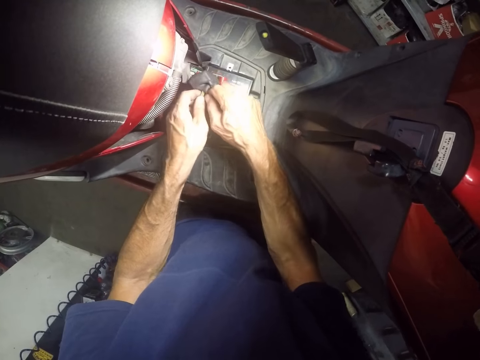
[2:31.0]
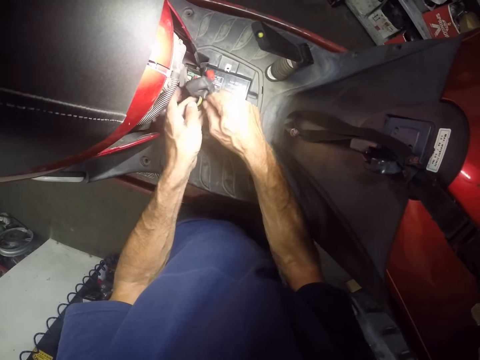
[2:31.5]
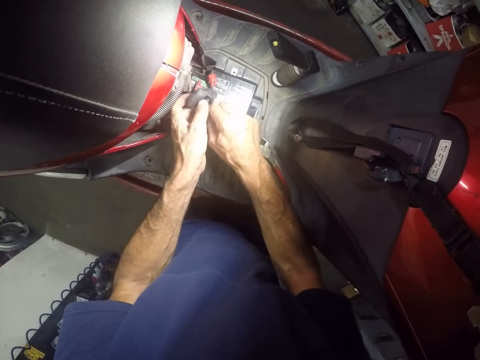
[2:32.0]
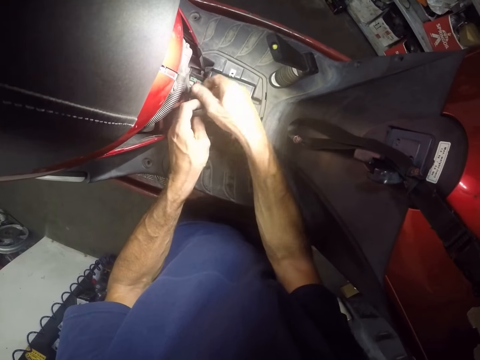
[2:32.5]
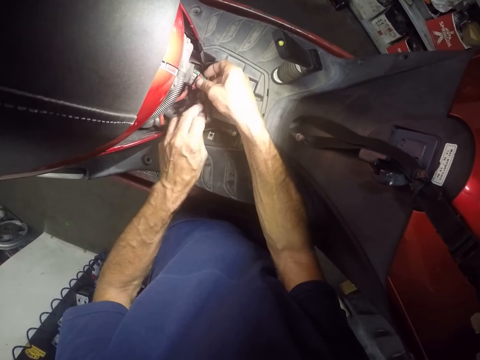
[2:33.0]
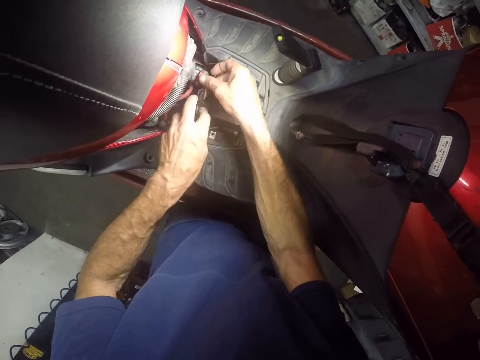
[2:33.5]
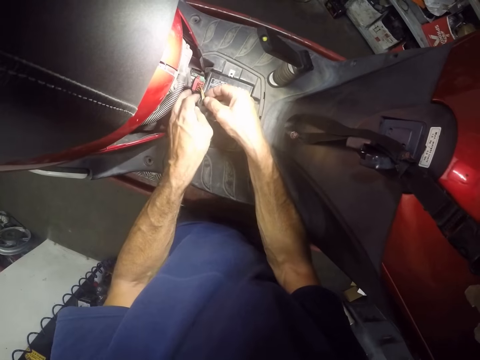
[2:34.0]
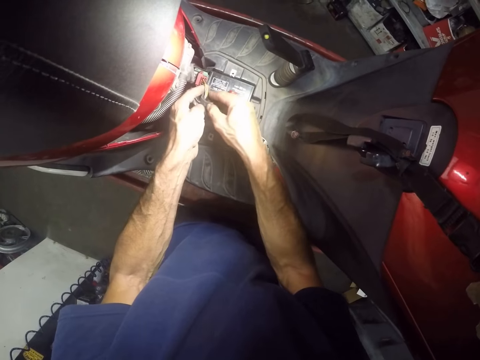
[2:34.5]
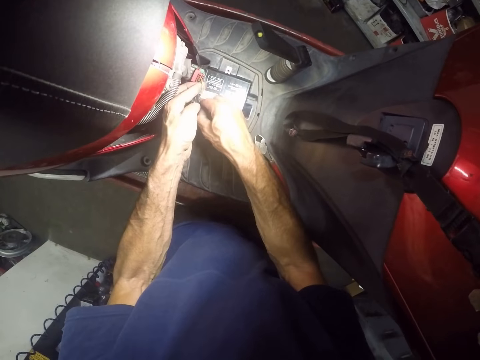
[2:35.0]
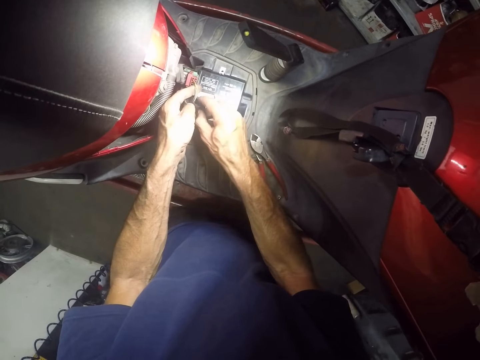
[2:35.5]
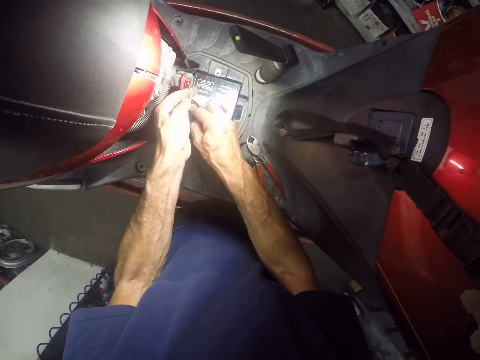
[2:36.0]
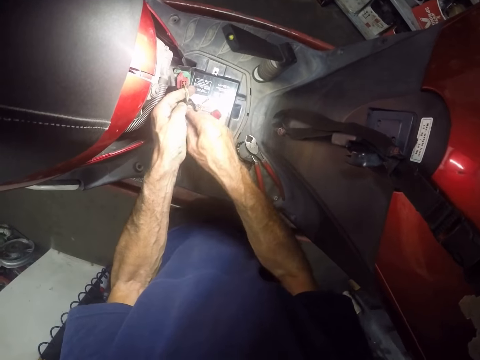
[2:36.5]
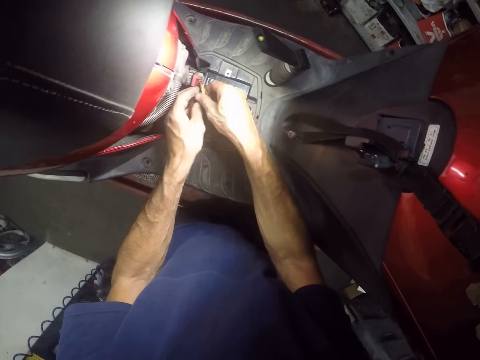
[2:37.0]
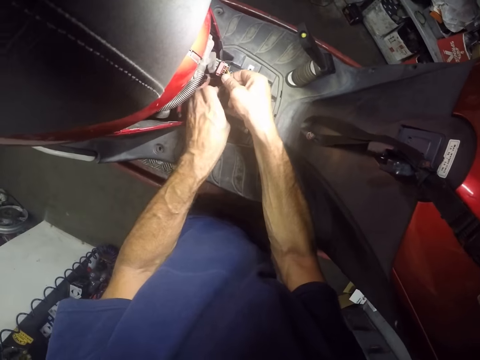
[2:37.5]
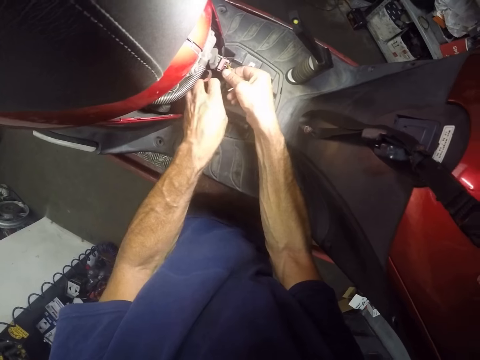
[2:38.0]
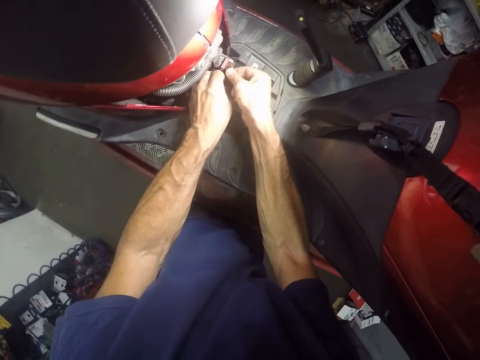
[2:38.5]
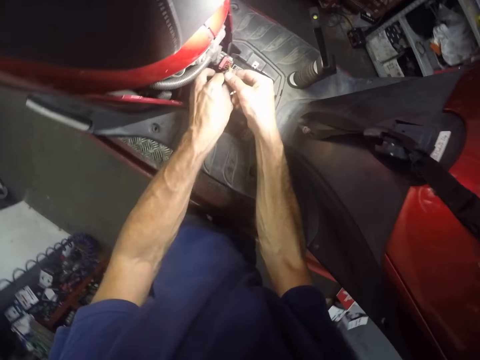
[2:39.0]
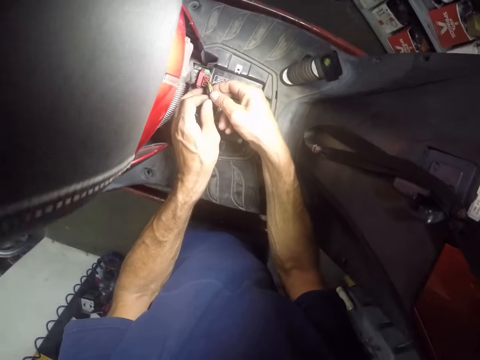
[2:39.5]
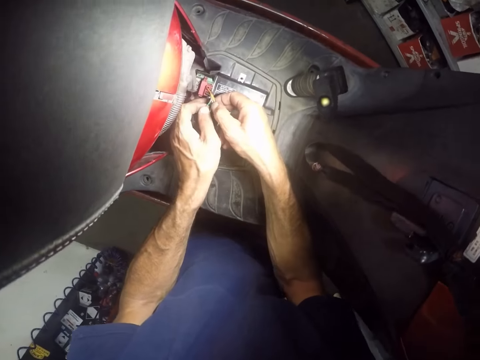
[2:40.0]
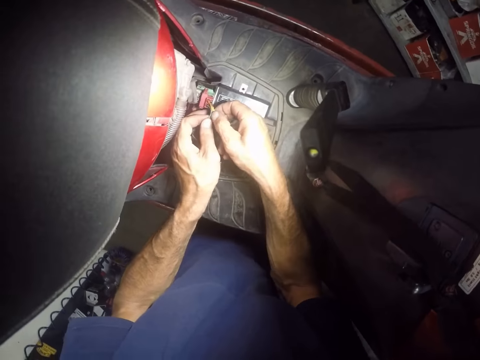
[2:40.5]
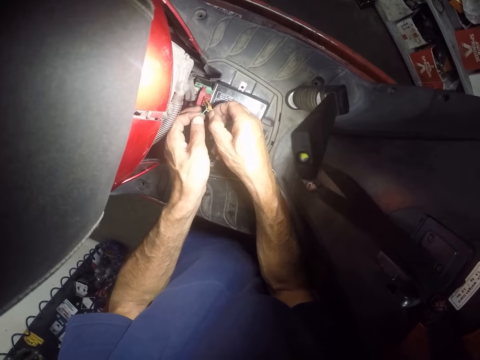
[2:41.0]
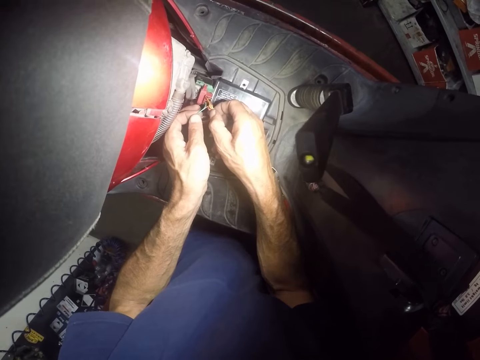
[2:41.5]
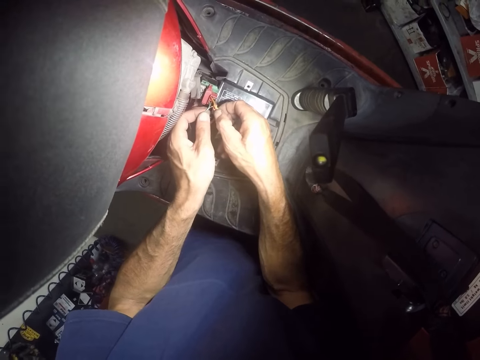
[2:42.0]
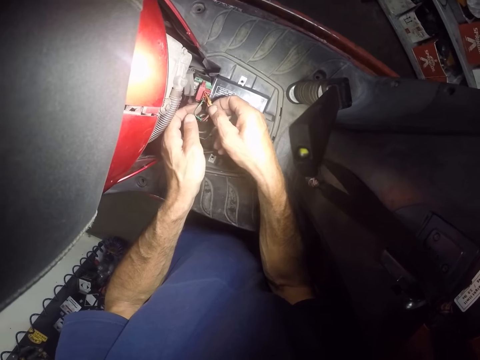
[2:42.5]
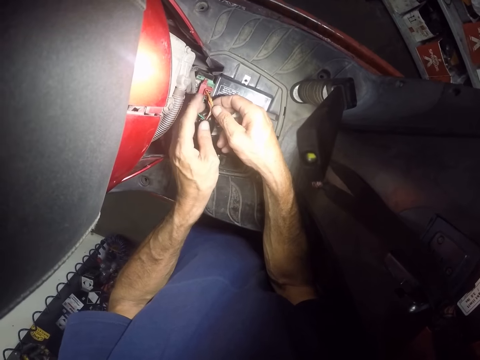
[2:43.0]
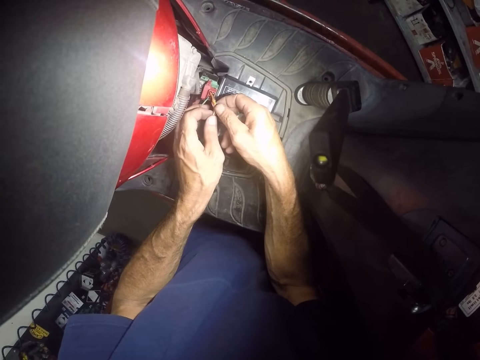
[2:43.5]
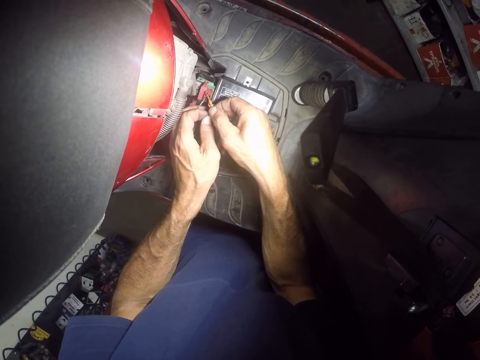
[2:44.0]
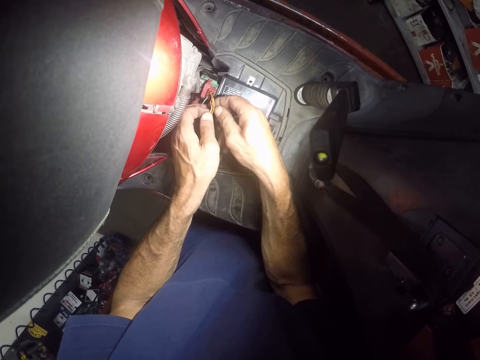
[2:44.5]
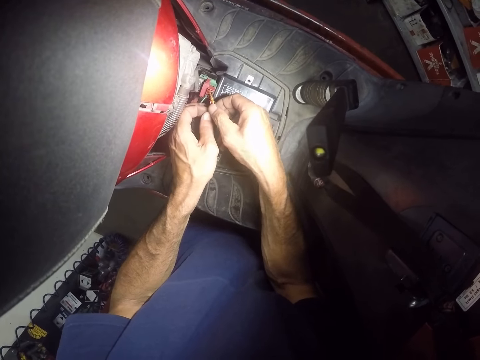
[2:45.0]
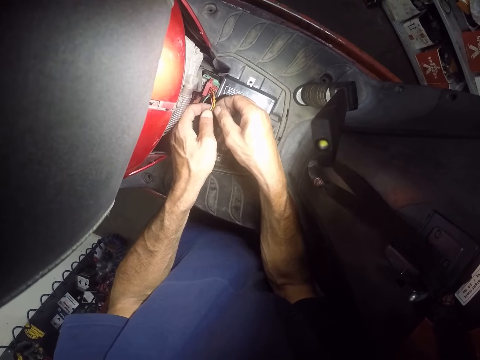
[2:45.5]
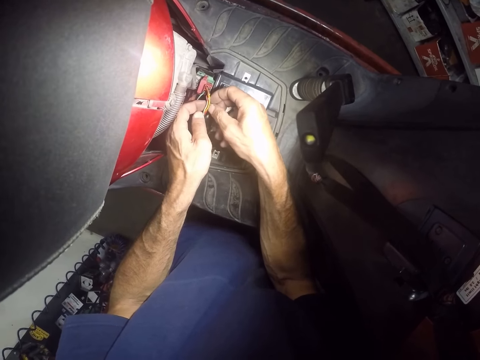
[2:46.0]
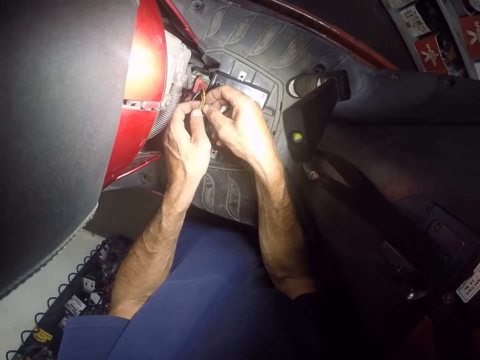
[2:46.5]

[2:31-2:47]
The camera wearer adjusts wires on a motorbike. They untangle a piece of sellotape from the wires. They separate some wires with both hands. They adjust the wires on the motorbike.

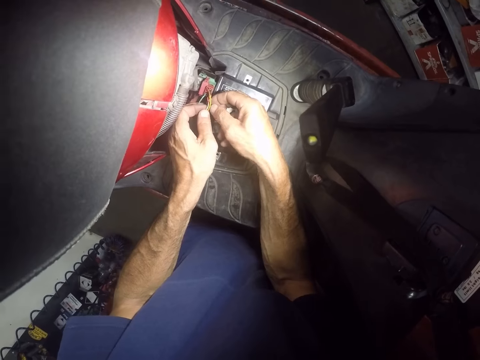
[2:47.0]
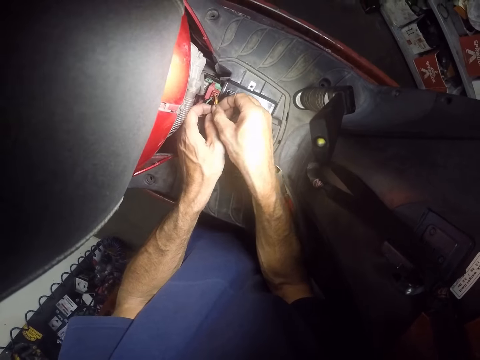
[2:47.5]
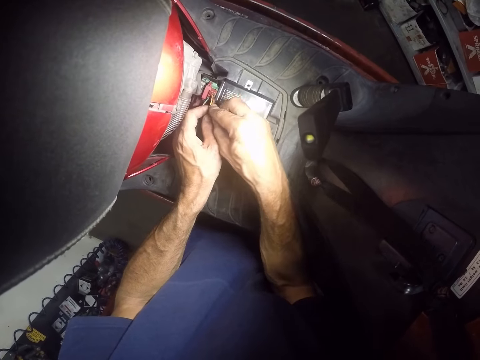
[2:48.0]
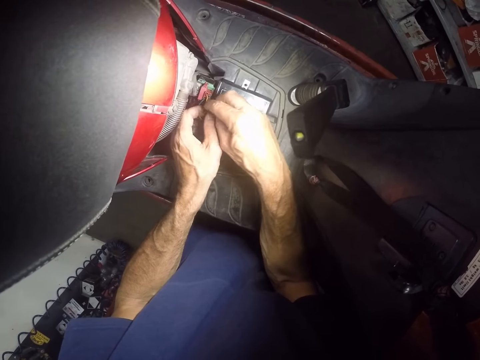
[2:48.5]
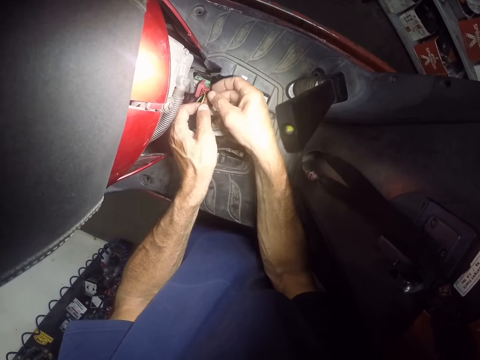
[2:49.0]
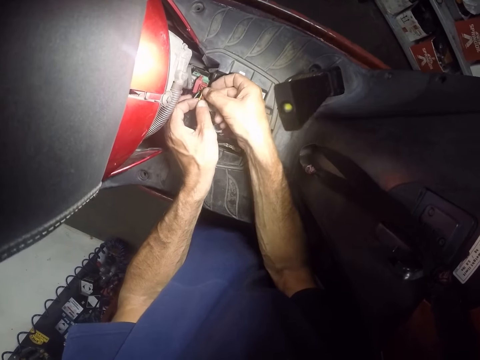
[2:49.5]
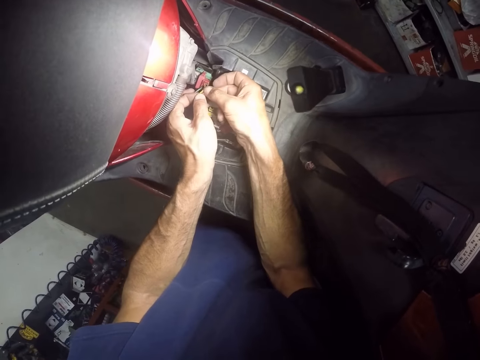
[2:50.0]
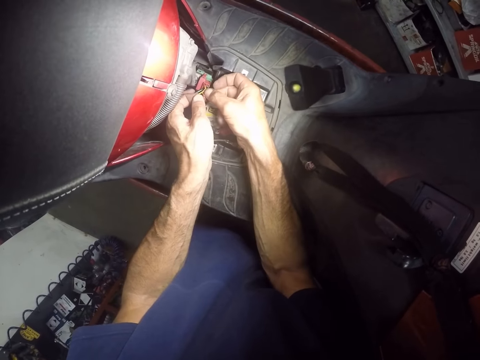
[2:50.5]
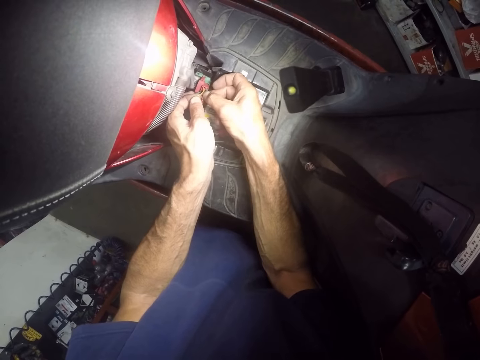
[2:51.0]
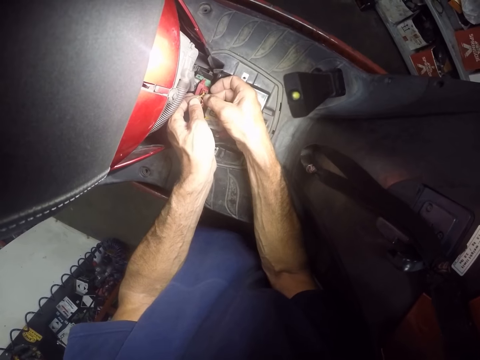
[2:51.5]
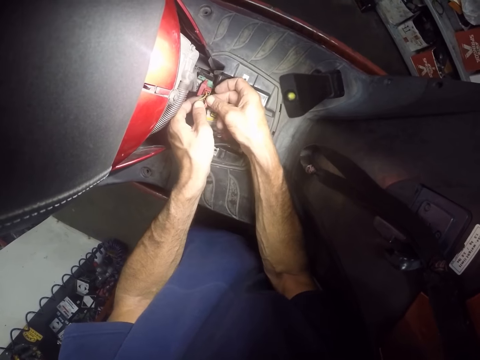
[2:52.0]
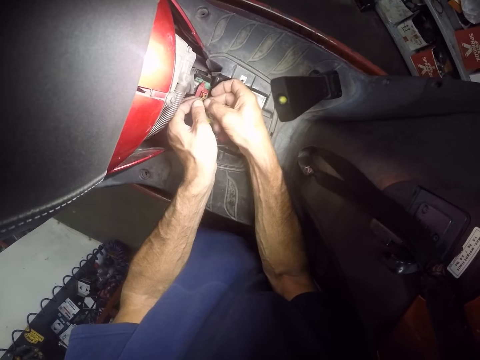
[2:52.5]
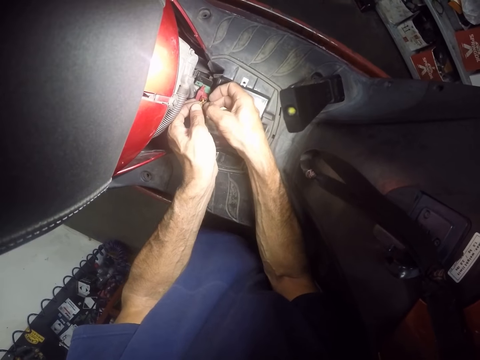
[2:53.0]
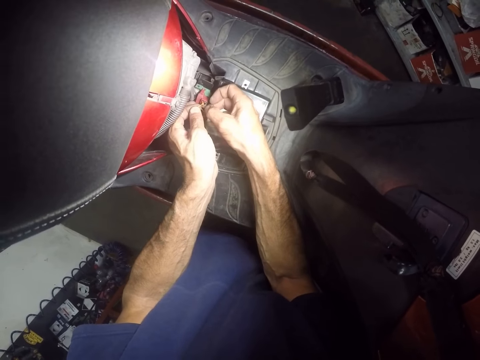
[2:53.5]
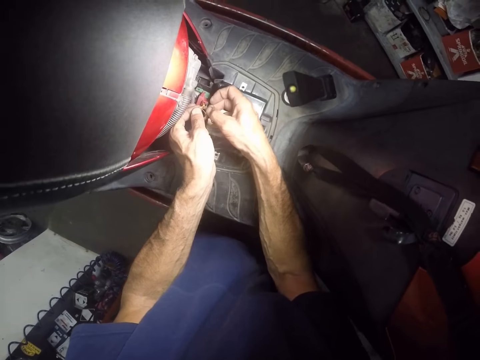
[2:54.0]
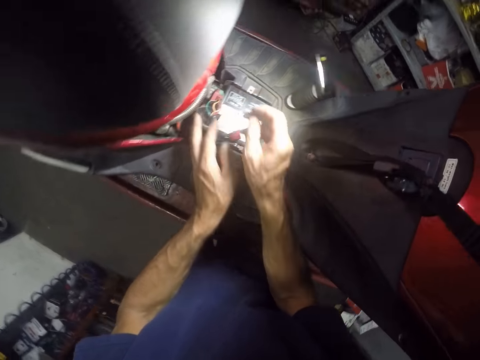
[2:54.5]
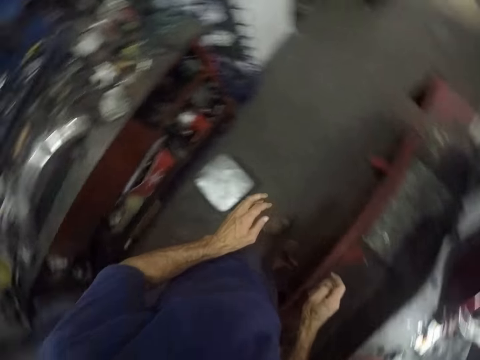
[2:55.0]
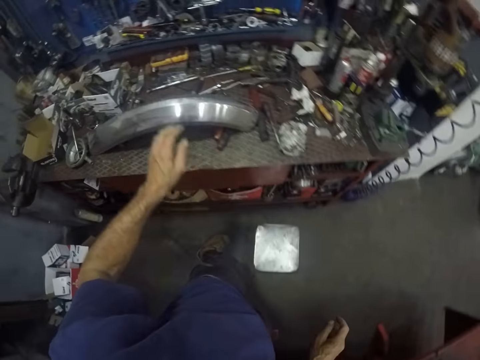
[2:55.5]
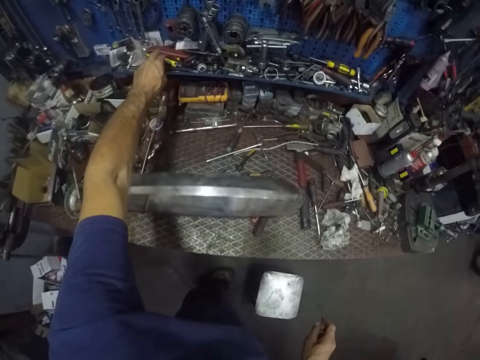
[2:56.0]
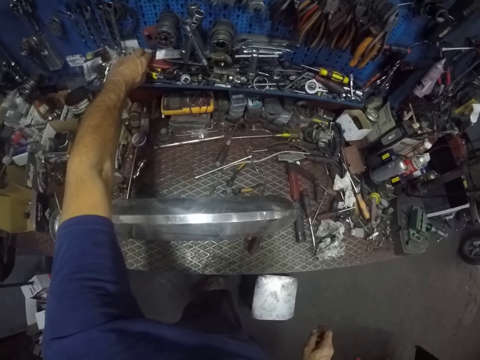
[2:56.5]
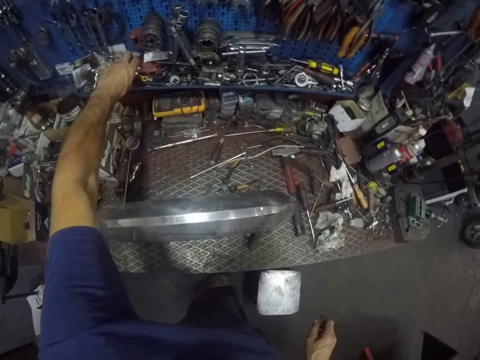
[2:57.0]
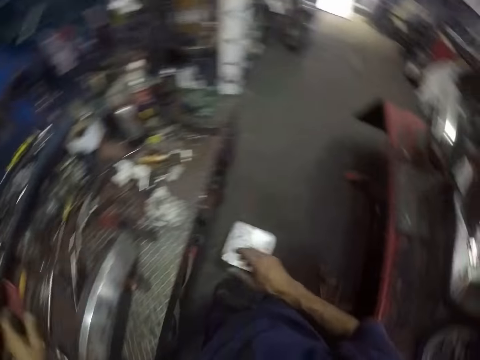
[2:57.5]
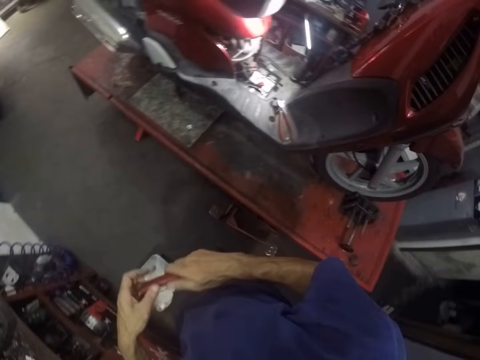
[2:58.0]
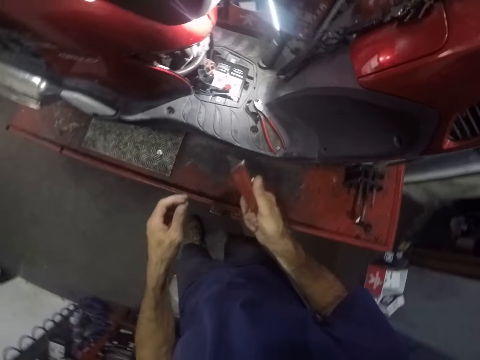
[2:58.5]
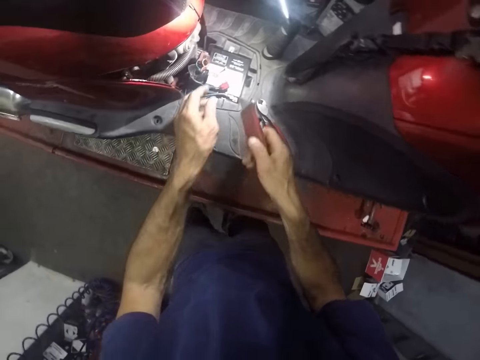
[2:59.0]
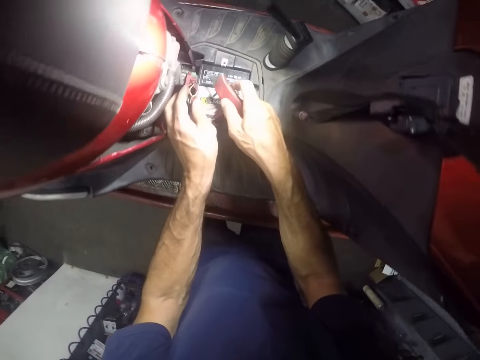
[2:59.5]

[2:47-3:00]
The camera wearer untangles a piece of sellotape from wires. He walks around a garage. He picks up a knife from a storage unit on the table with his left hand. He passes the knife from his left hand to his right hand. He walks around the garage. He holds the wires on the motorcycle with his left hand.
